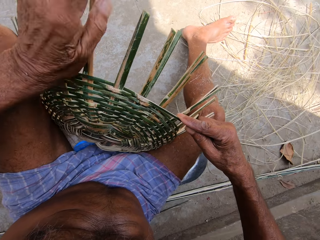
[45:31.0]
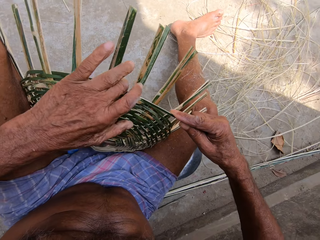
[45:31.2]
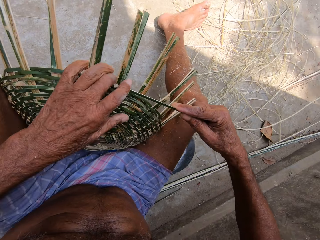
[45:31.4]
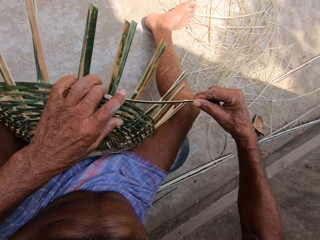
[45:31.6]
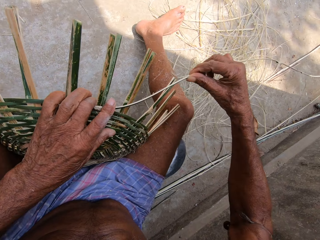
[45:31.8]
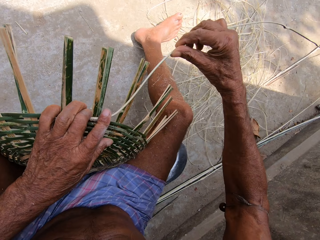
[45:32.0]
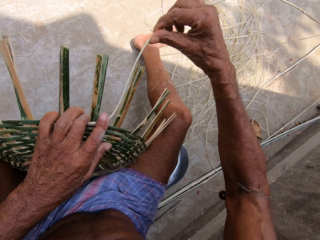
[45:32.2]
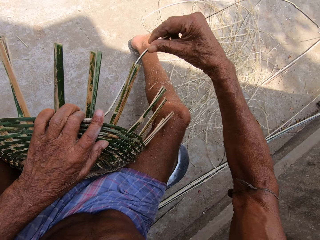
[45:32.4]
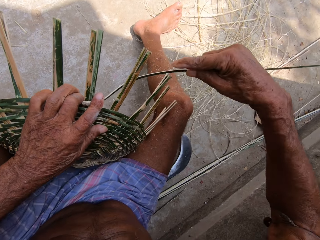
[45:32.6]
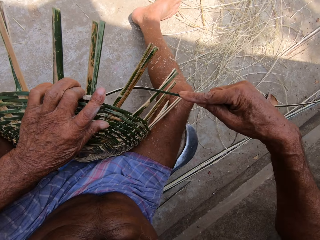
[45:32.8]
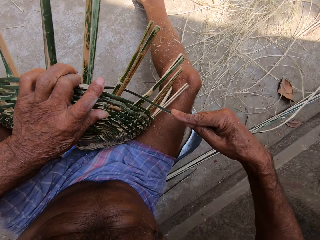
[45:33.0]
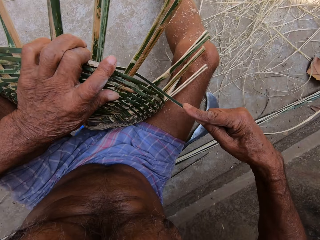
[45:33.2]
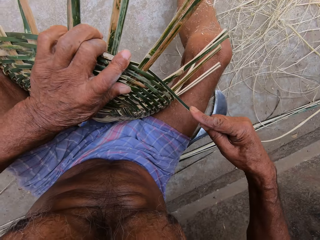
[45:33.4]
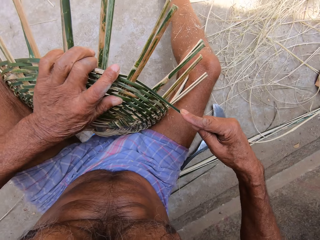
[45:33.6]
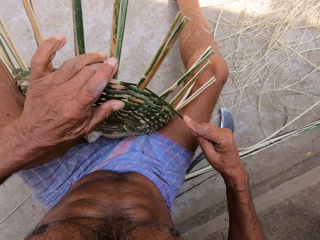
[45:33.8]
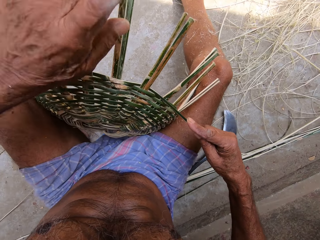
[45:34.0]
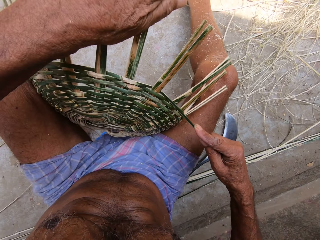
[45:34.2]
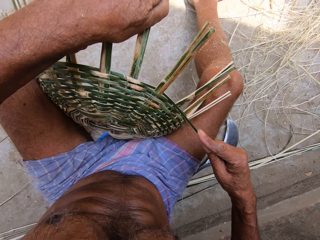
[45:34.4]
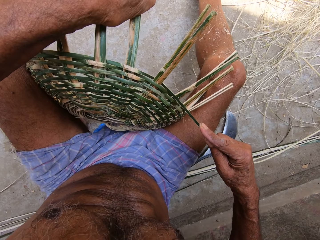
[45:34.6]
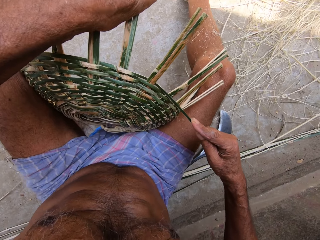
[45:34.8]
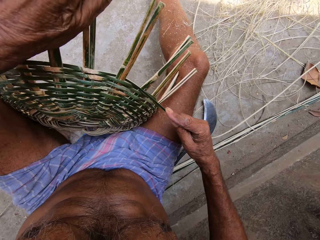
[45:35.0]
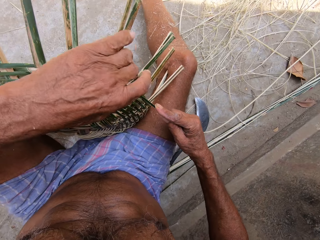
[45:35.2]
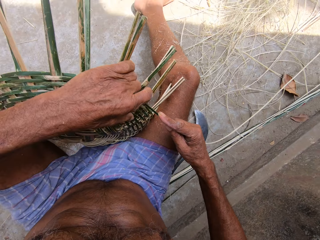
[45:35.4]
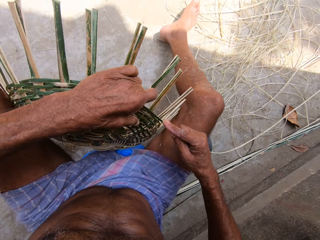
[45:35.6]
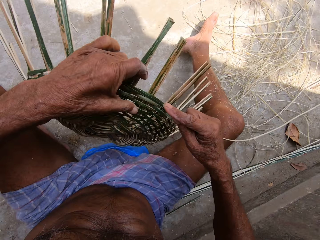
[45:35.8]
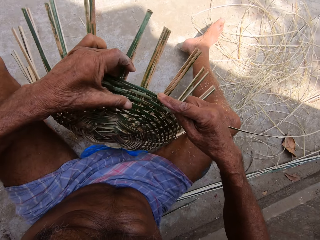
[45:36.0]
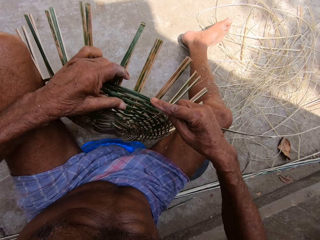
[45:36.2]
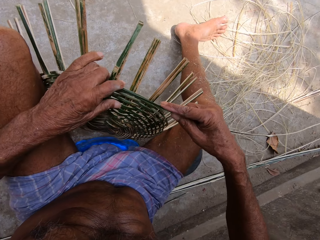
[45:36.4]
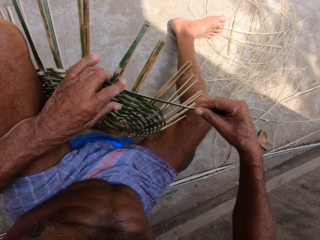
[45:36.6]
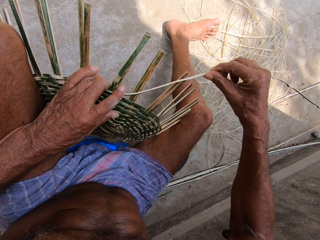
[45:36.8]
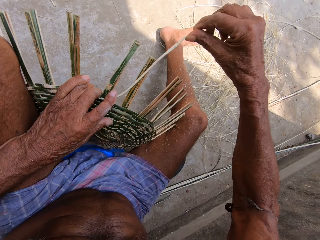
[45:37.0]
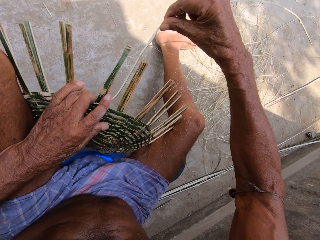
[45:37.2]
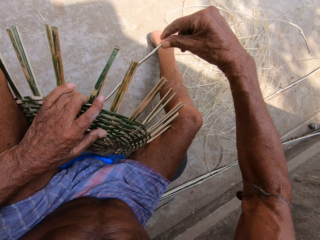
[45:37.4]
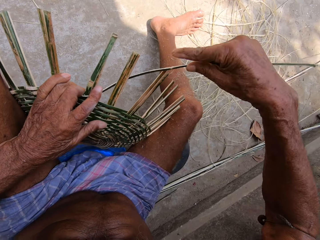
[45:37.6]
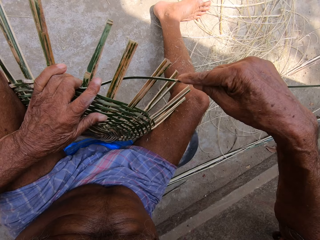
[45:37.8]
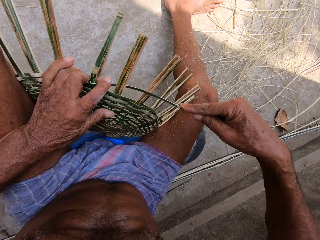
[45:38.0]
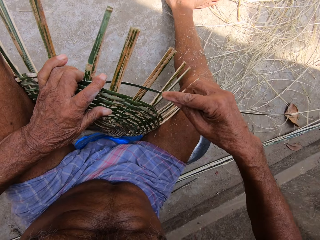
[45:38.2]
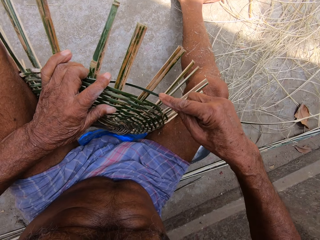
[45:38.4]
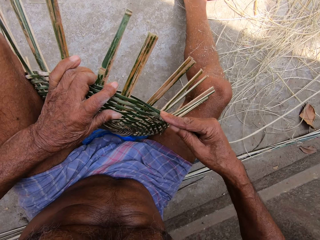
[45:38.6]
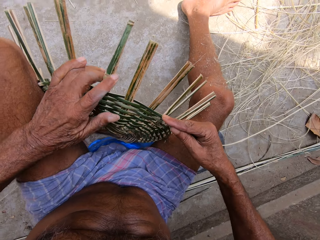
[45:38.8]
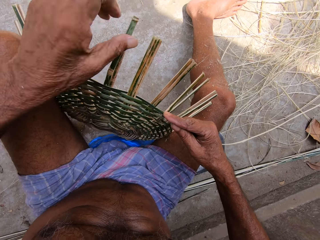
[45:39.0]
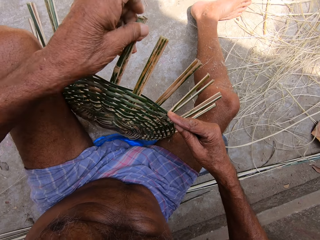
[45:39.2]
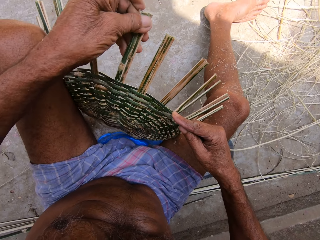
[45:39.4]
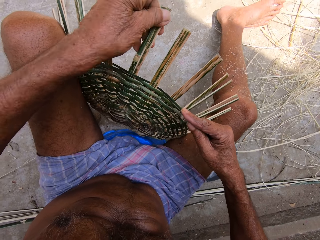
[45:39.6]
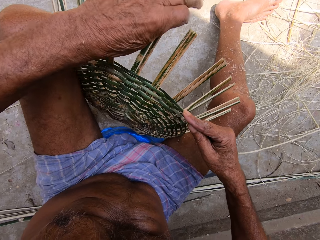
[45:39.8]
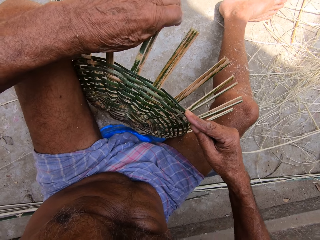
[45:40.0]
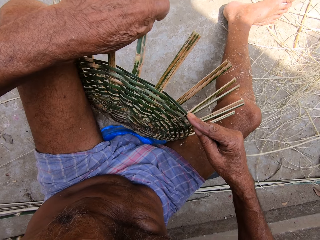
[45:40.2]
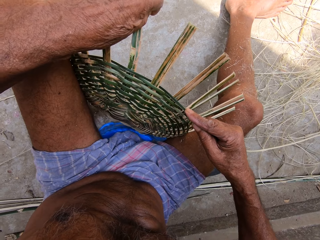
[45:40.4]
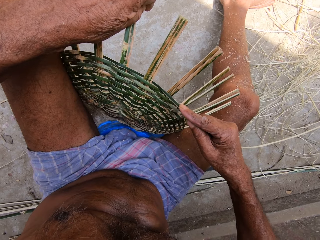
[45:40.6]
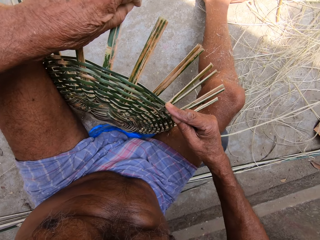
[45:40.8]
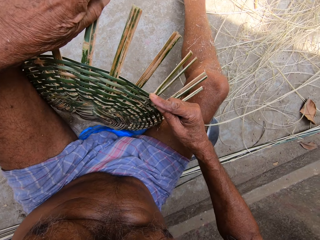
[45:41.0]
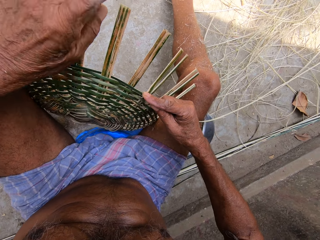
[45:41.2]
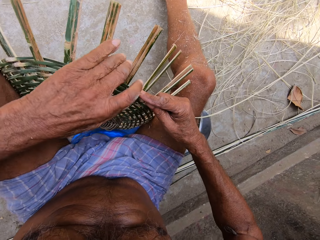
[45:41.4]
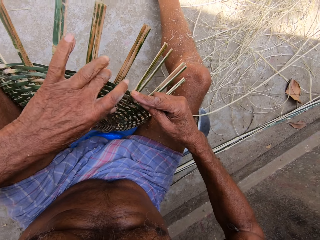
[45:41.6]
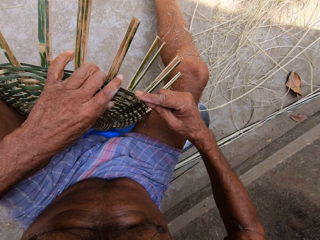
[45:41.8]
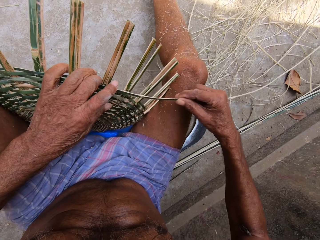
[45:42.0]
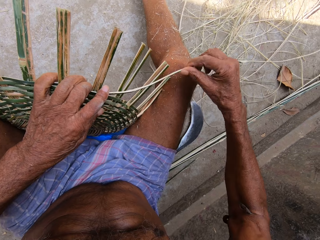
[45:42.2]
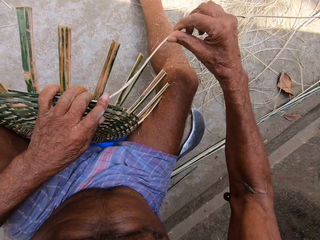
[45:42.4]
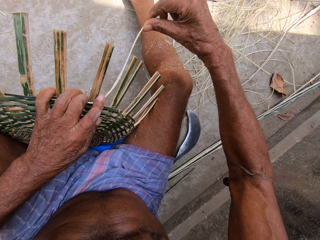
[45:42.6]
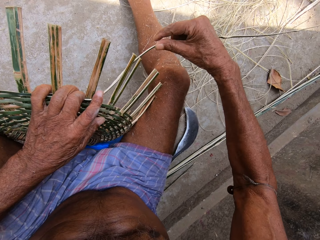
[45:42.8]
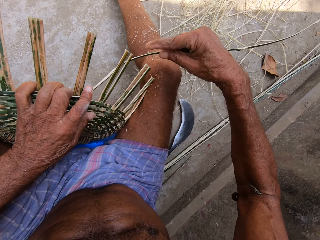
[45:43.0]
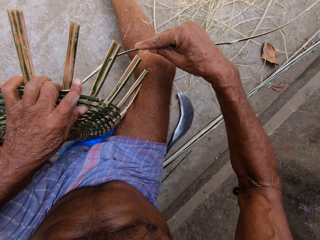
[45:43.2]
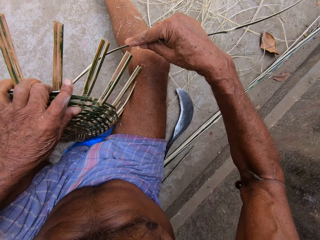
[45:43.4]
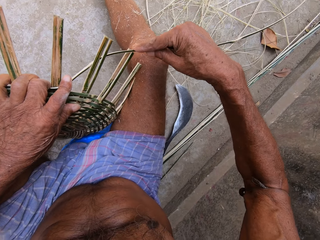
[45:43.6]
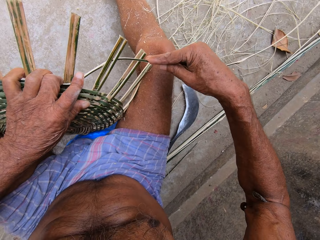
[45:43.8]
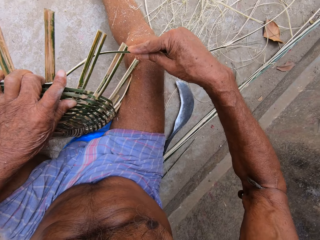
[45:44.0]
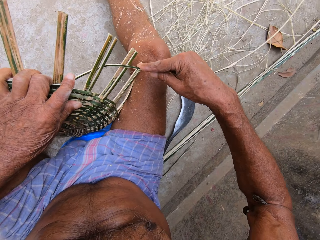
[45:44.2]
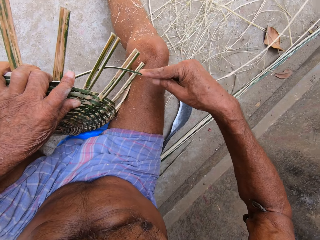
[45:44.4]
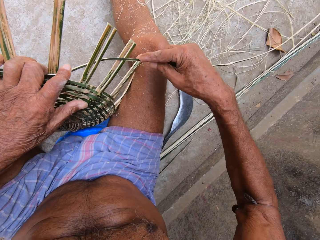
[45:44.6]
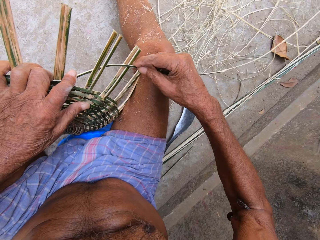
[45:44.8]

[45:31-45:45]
The camera wearer weaves the basket with the bamboo strip in both hands. He bends bamboo strips of the basket with his left hand. He turns the basket with his left hand. He weaves the basket with the bamboo strip in both hands. He bends the bamboo strip of the basket with his left hand. He weaves the basket with the bamboo strip in both hands.

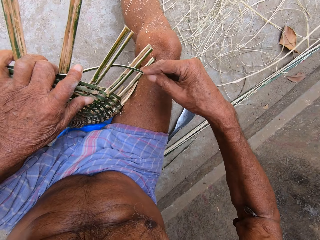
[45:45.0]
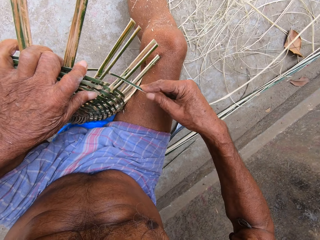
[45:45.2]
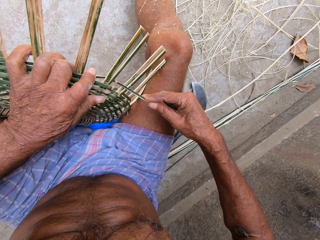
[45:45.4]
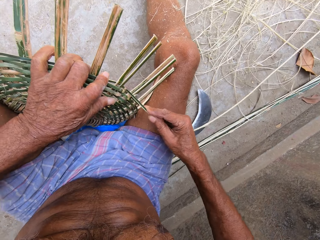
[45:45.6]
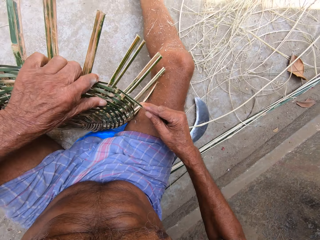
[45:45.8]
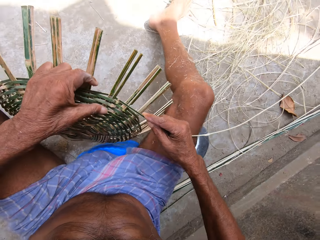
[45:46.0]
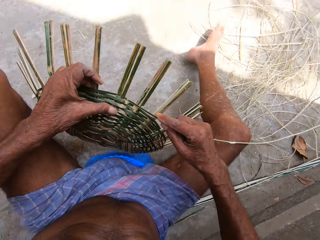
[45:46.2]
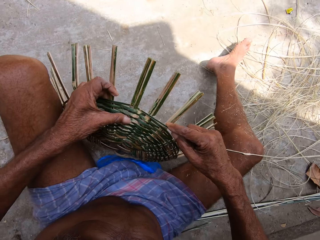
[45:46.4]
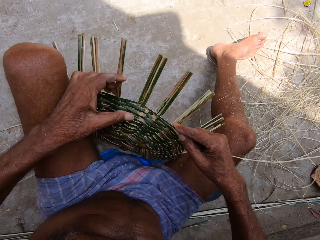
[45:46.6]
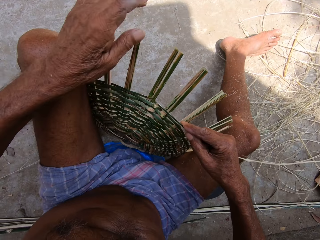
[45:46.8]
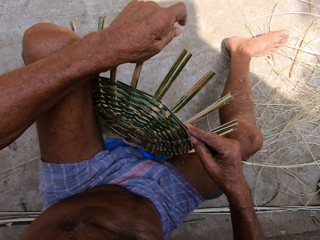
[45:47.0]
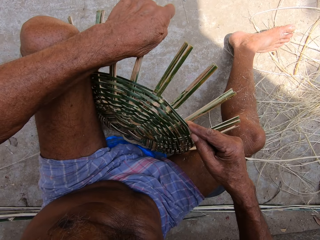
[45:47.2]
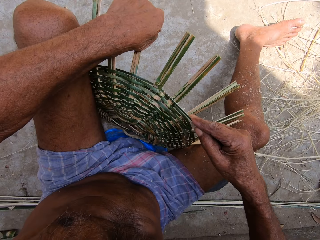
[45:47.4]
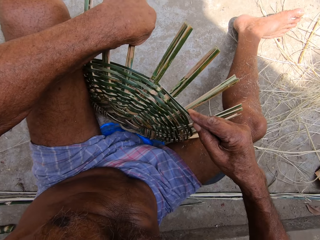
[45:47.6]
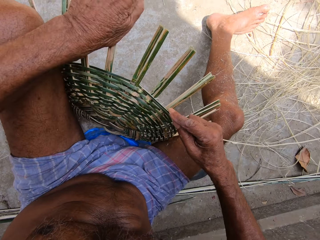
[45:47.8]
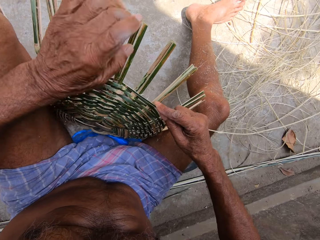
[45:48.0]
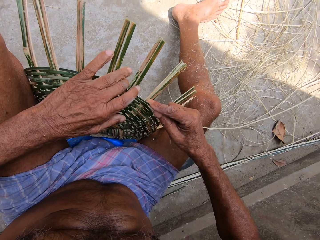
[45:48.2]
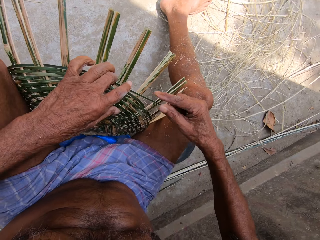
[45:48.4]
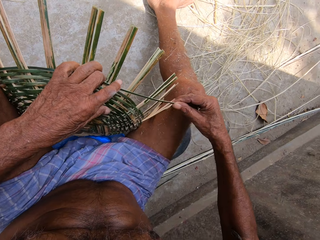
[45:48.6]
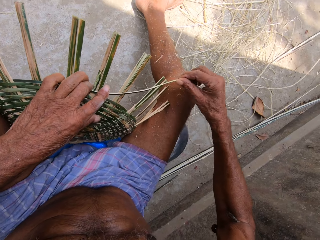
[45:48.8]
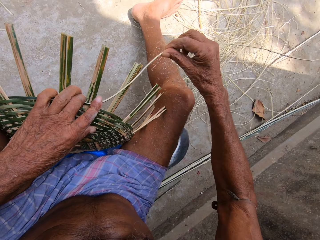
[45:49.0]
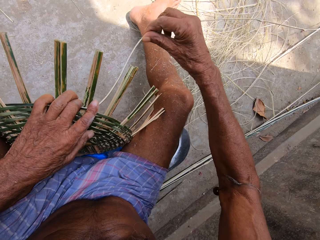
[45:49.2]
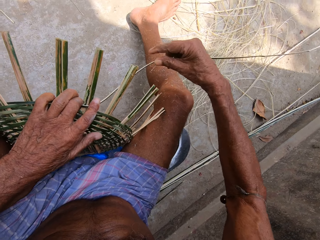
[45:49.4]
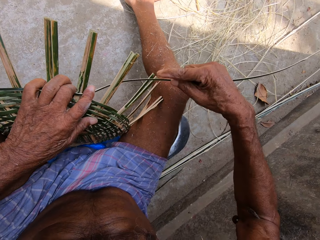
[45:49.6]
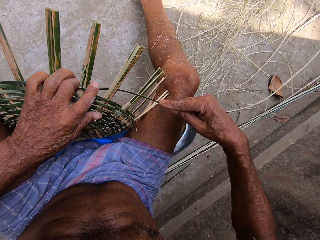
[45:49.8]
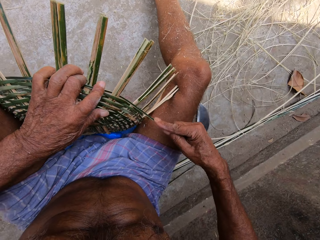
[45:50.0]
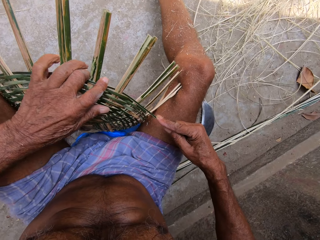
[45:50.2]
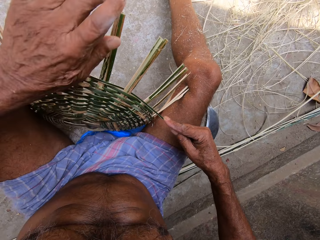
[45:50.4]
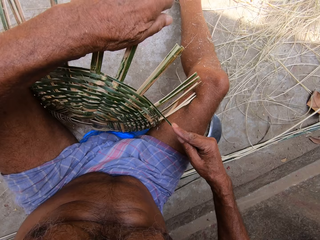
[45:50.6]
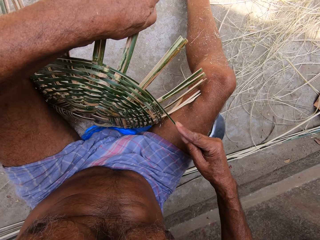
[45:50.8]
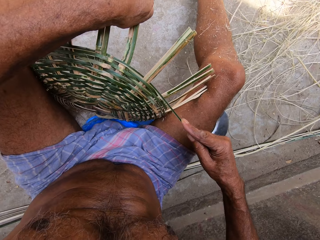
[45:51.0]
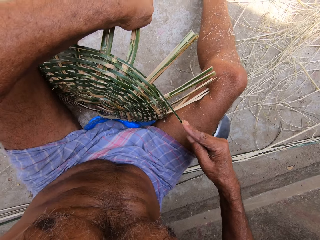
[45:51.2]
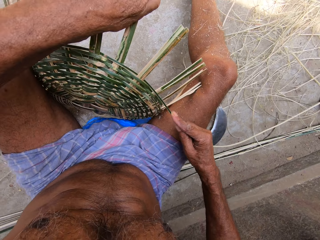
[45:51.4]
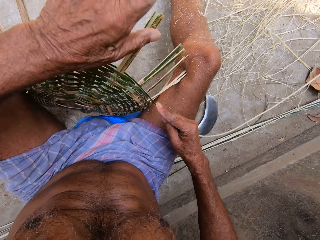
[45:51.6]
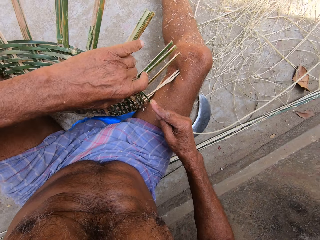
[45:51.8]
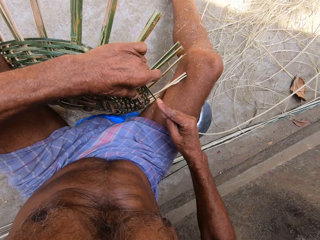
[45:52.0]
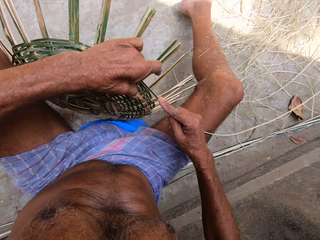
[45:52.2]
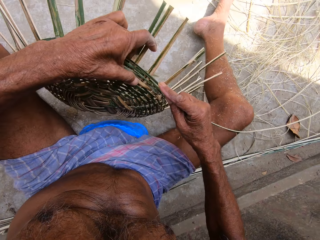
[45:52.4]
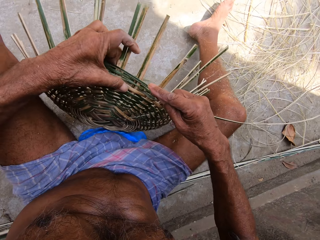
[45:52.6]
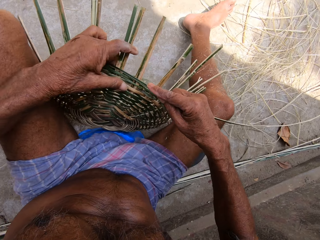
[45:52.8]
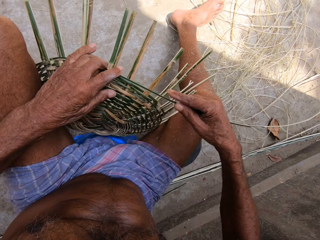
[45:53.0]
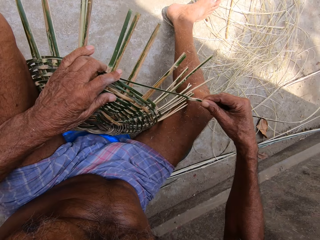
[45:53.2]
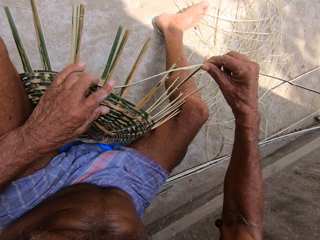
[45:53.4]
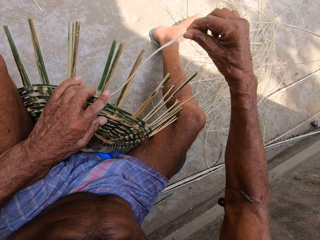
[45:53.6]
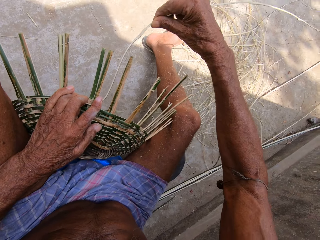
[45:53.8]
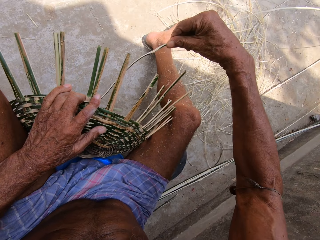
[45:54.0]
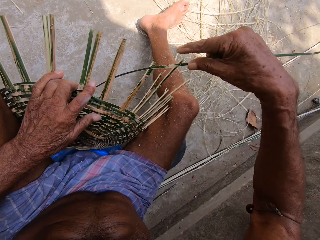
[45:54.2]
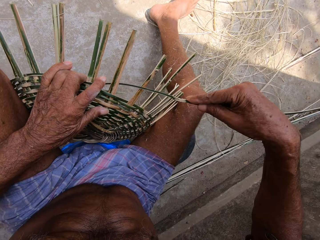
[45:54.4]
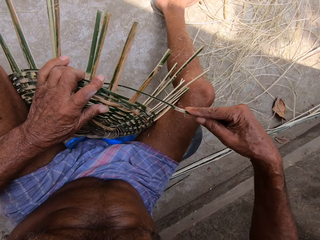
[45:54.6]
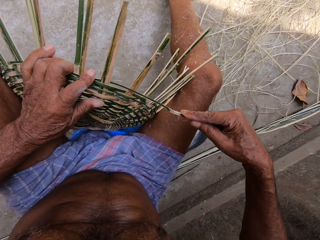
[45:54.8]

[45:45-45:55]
The camera wearer turns the basket with his left hand. He bends bamboo strips of the basket with his left hand. He weaves the basket with the bamboo strip in both hands. He bends the bamboo strips of the basket with his left hand. He turns the basket with his left hand. He weaves the basket with the bamboo strip in both hands.
